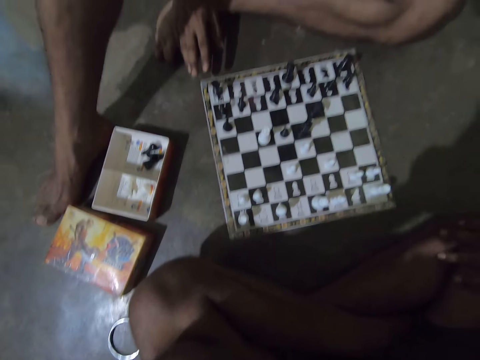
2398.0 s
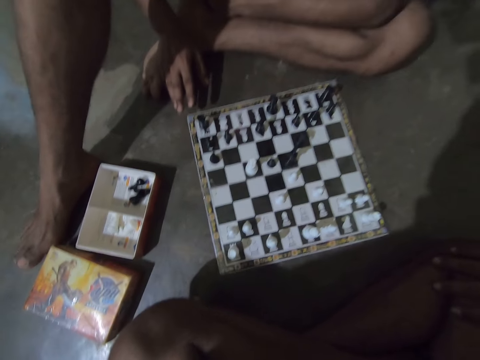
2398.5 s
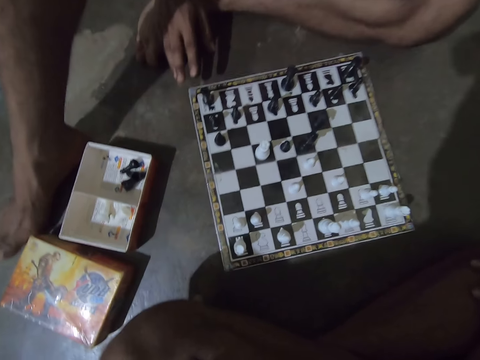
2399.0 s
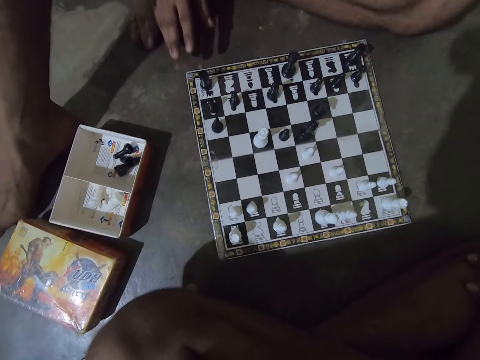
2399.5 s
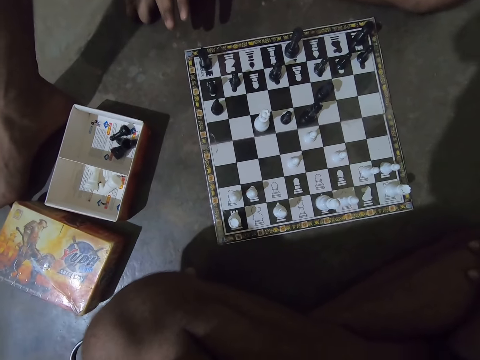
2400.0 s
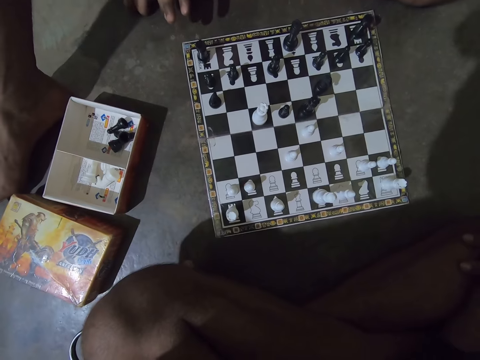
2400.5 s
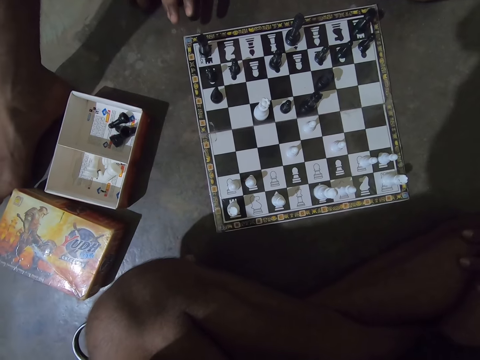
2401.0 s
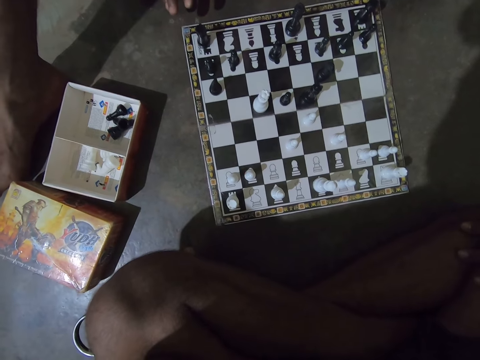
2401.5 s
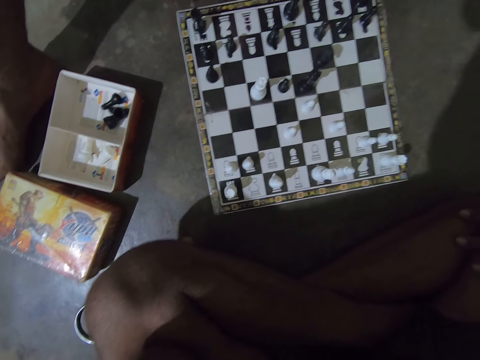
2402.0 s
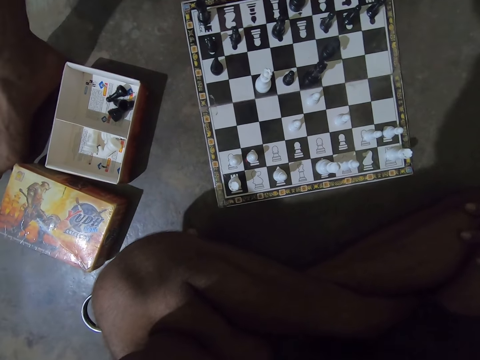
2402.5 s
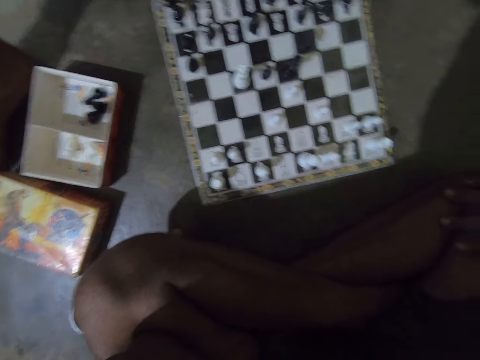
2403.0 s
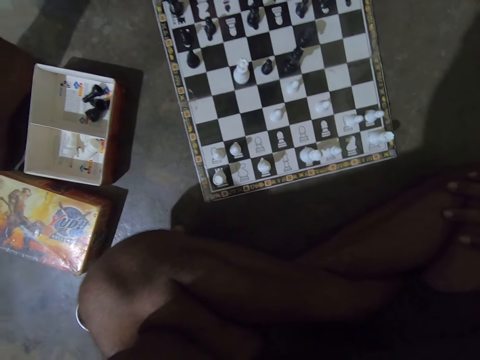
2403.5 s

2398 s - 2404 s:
The camera wearer sings.

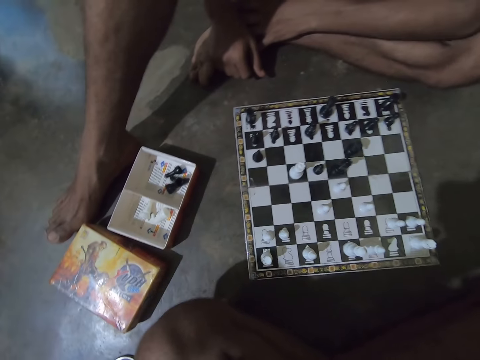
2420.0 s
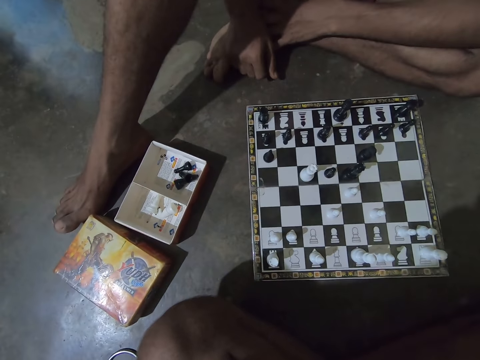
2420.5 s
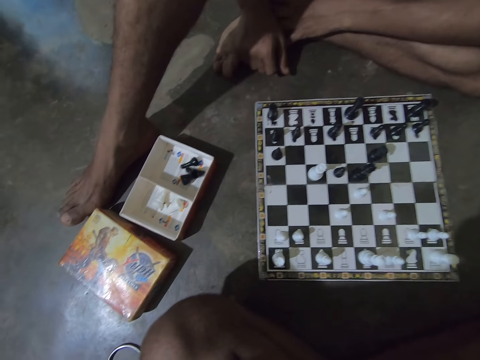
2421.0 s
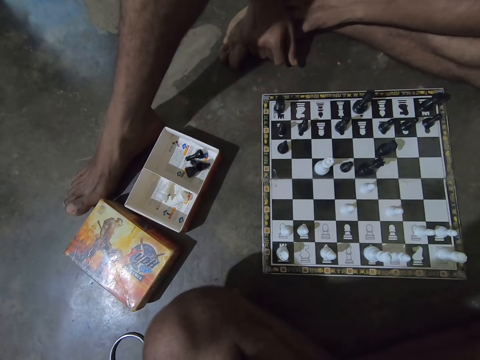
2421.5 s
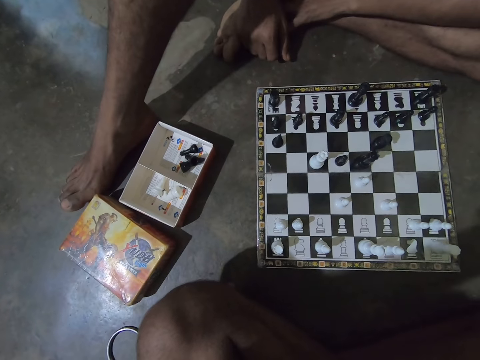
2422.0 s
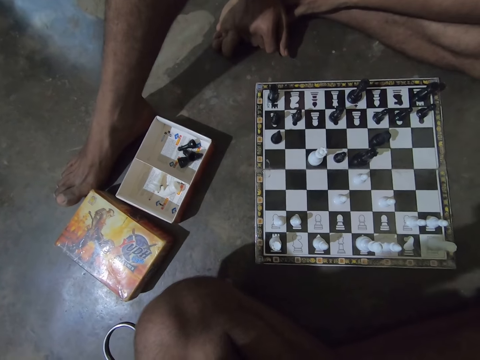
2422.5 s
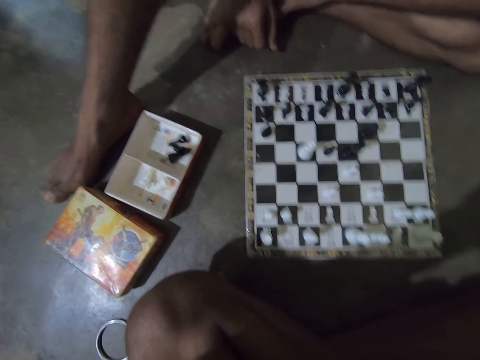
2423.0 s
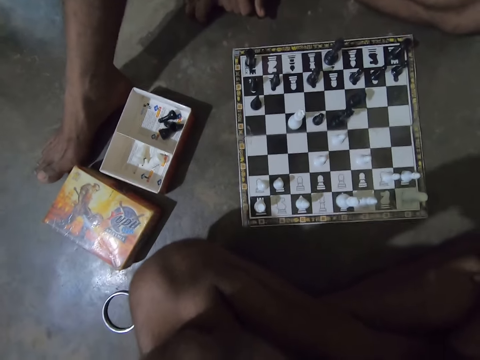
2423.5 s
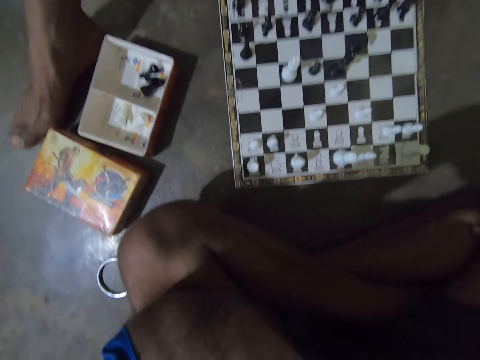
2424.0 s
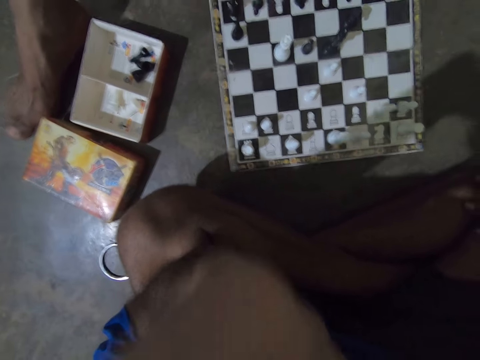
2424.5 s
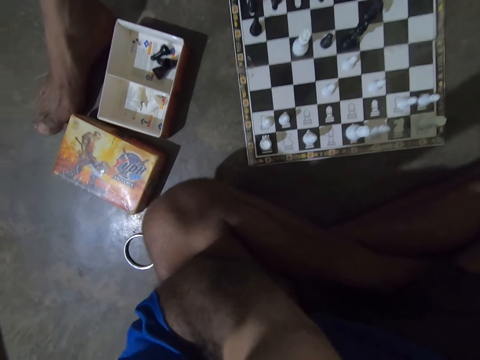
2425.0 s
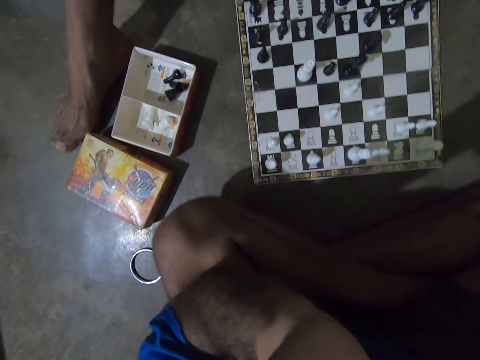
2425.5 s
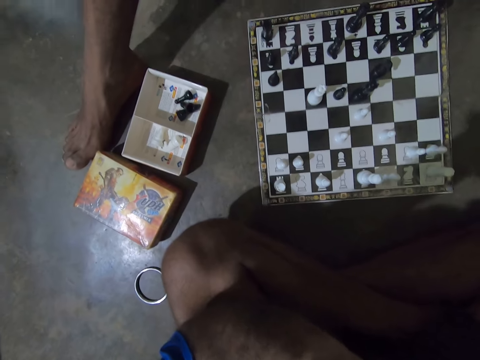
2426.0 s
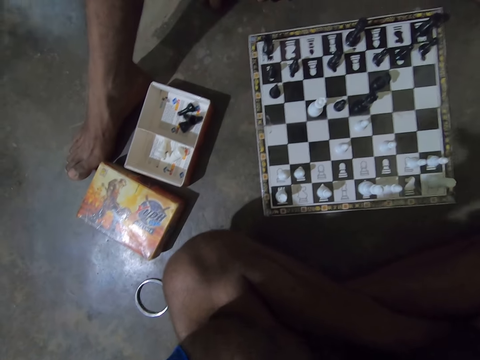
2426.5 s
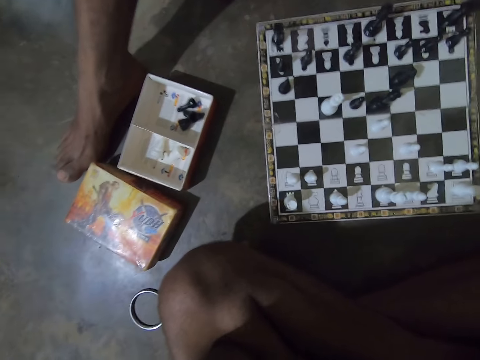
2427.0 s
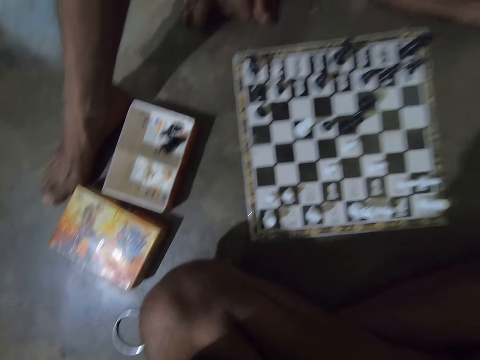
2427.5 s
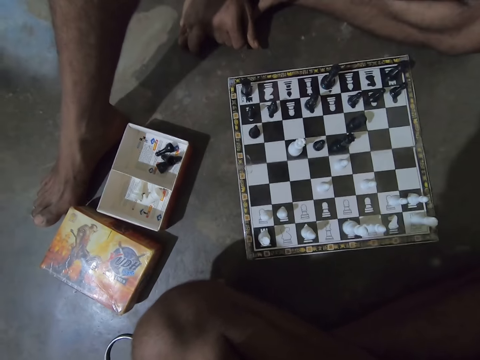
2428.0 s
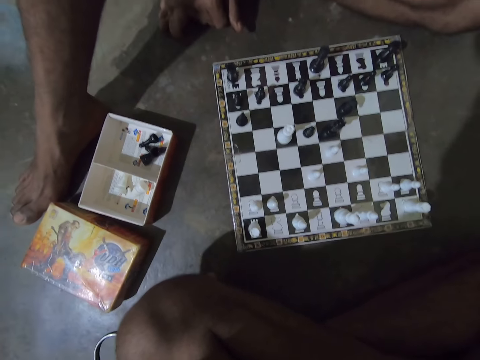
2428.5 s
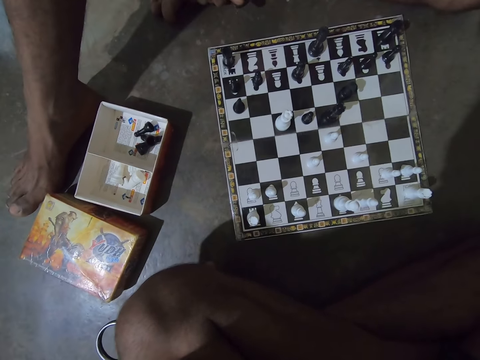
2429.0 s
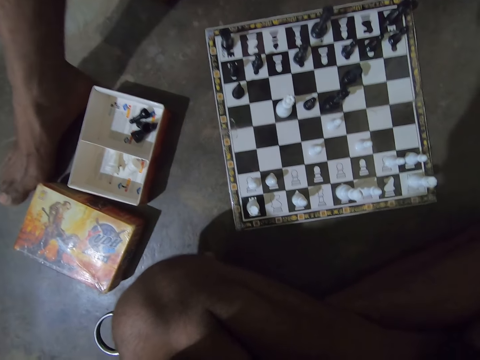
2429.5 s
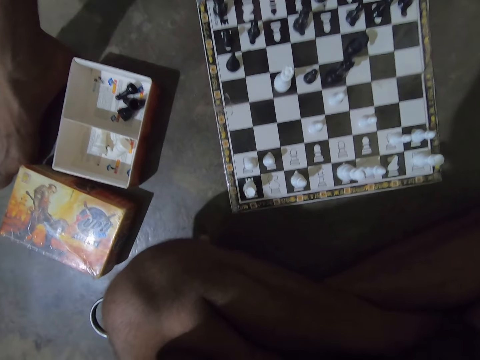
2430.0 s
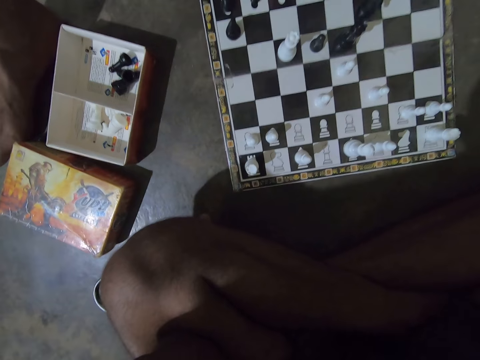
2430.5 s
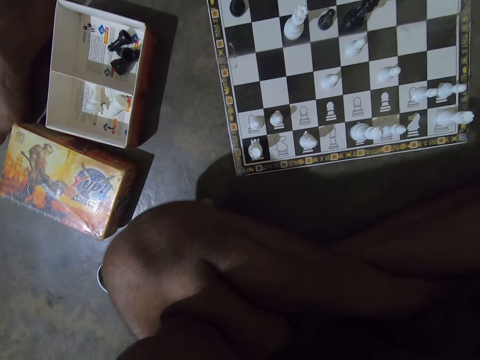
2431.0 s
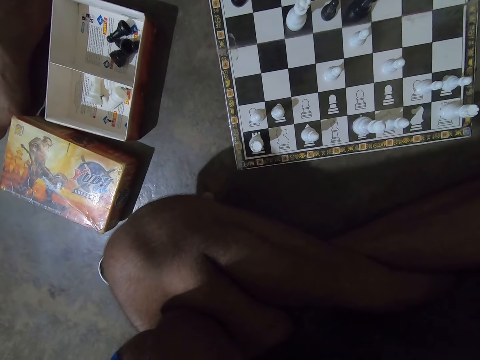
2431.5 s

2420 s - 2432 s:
A man scratches his hand. The camera wearer moves a hand.

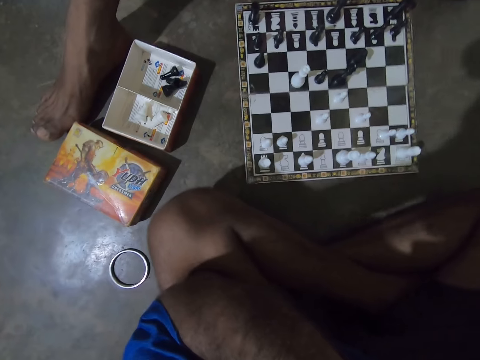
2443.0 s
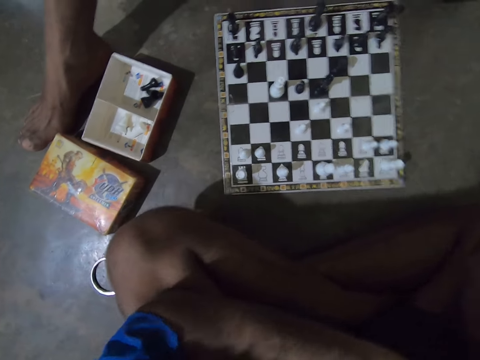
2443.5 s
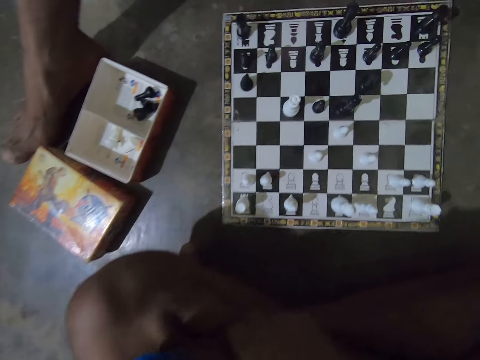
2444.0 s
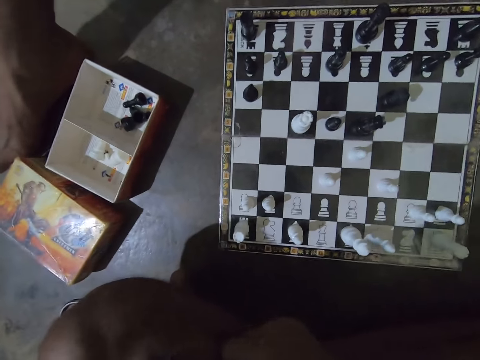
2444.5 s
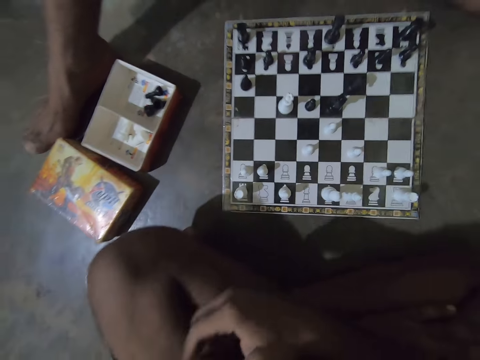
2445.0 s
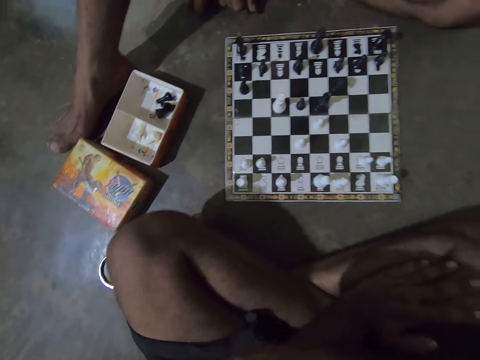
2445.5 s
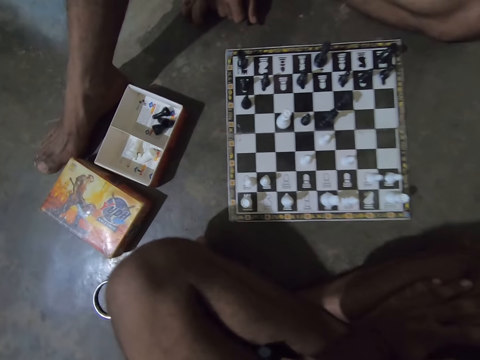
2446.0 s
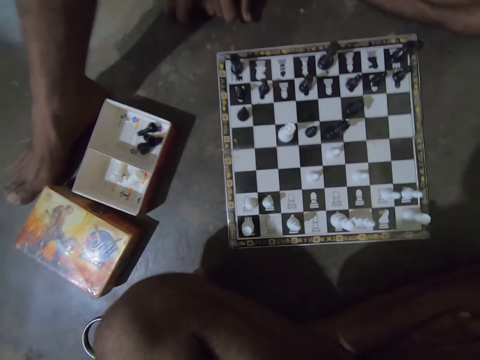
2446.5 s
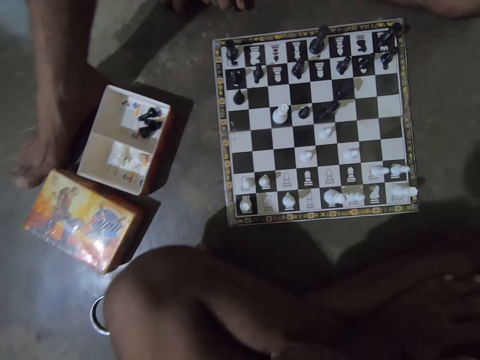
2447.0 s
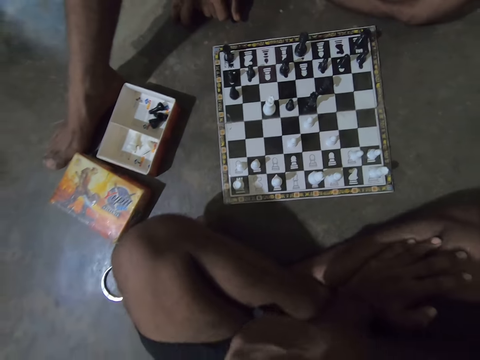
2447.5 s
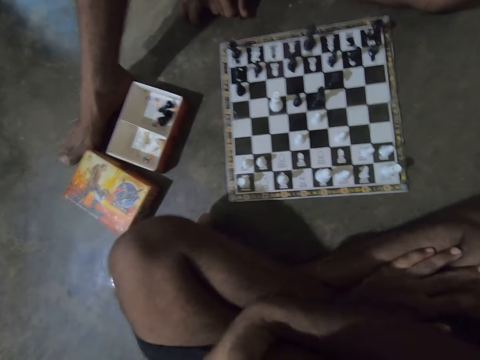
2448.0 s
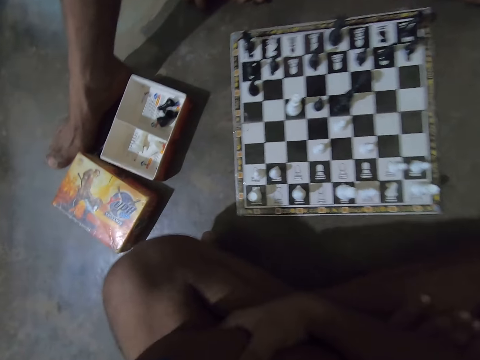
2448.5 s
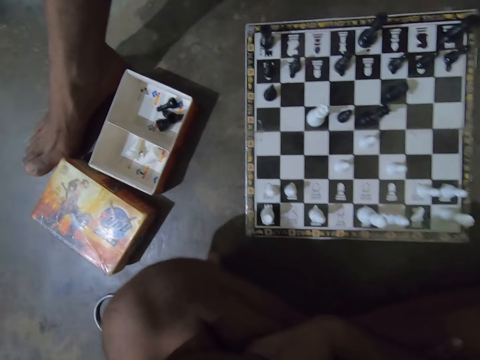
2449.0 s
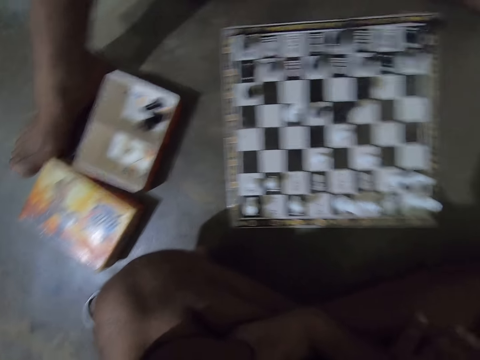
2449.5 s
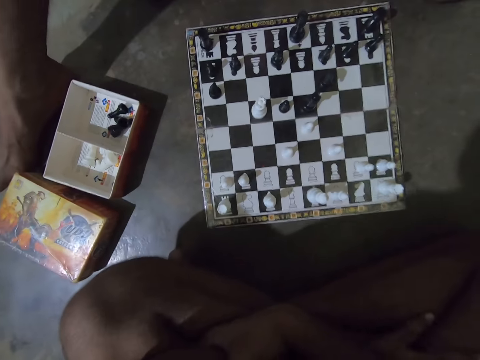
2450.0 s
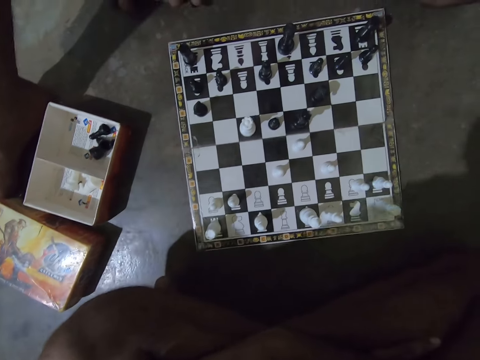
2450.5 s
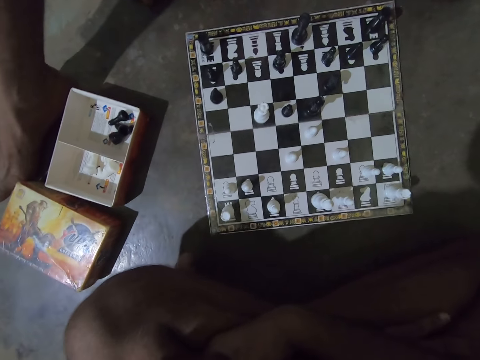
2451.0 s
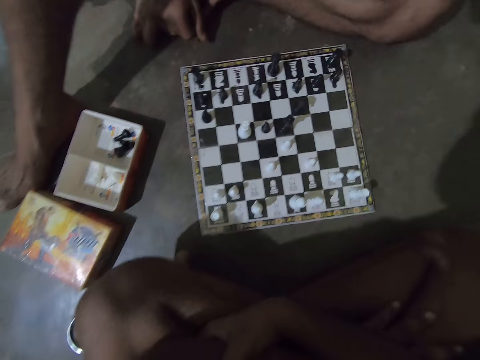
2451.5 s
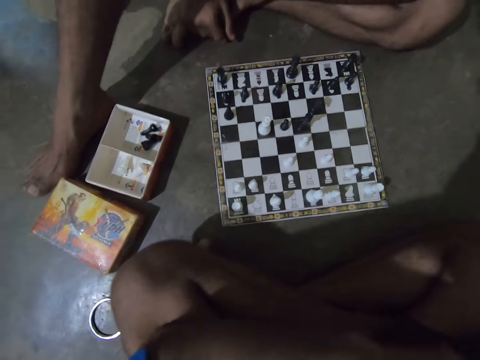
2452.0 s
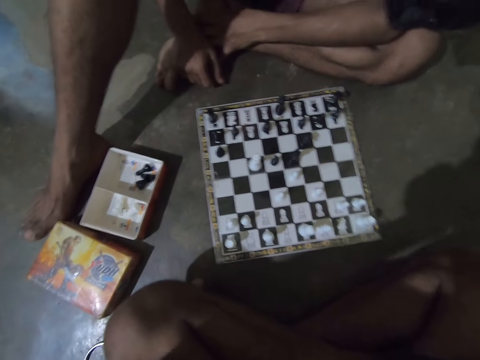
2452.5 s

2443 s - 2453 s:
The camera wearer lowers his left arm. He rubs his left arm with his right hand. He interacts with a man. He raises his left hand towards his face.
